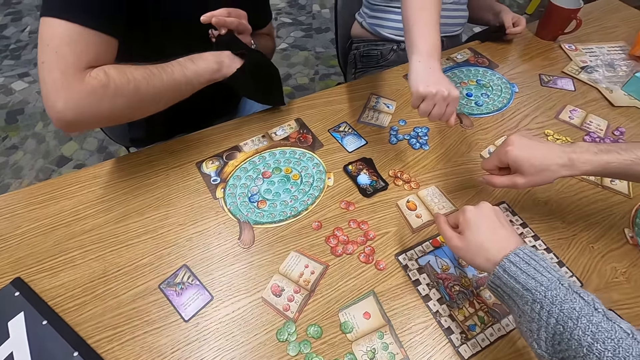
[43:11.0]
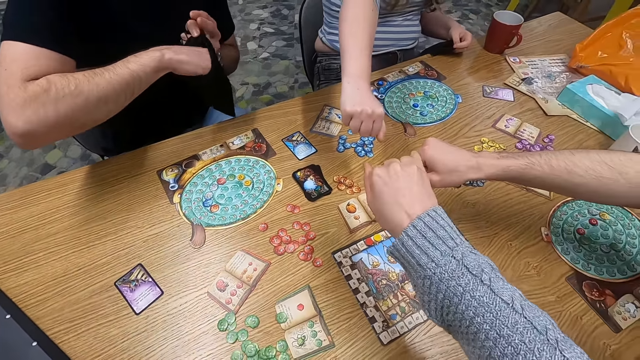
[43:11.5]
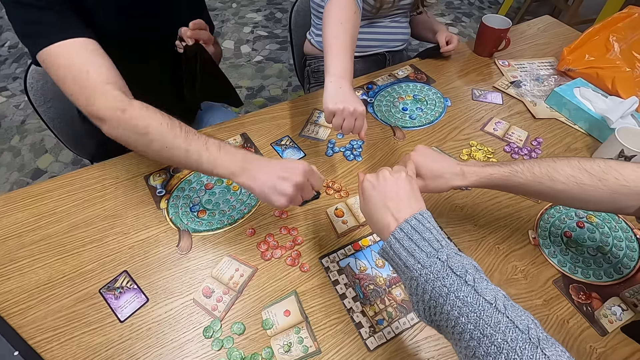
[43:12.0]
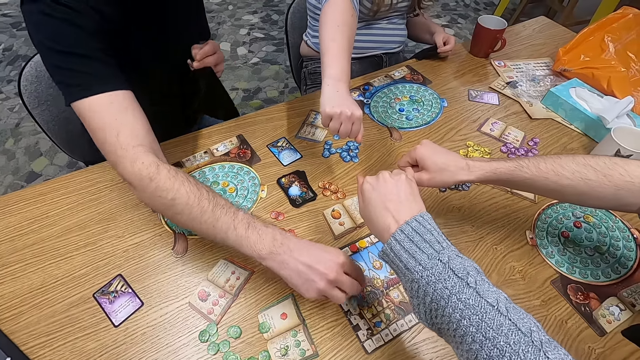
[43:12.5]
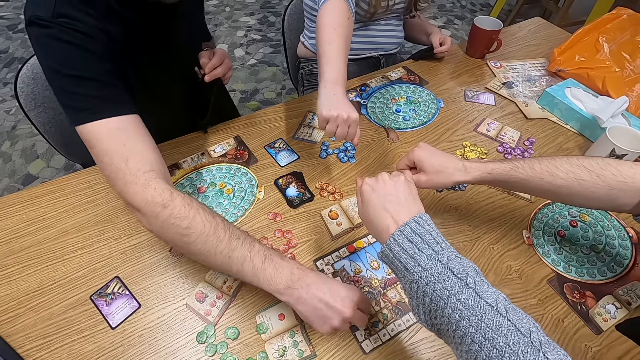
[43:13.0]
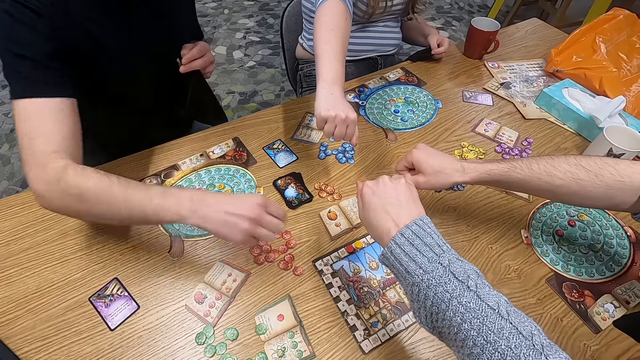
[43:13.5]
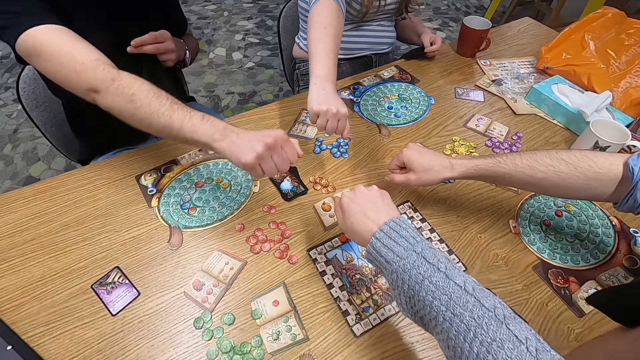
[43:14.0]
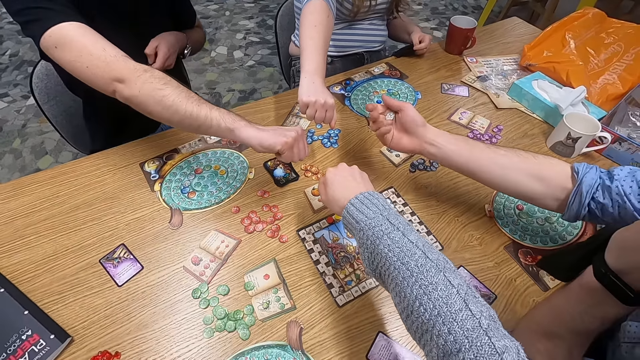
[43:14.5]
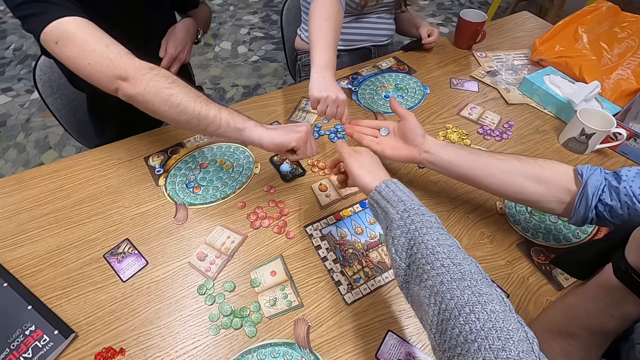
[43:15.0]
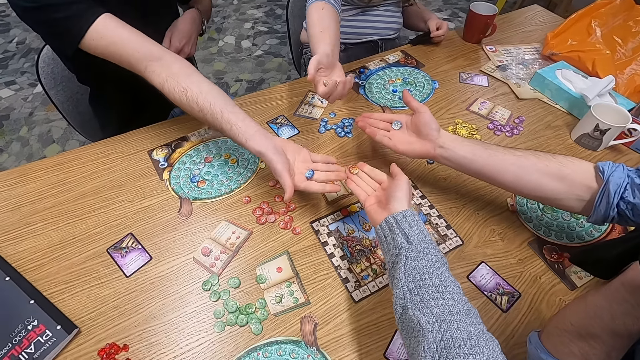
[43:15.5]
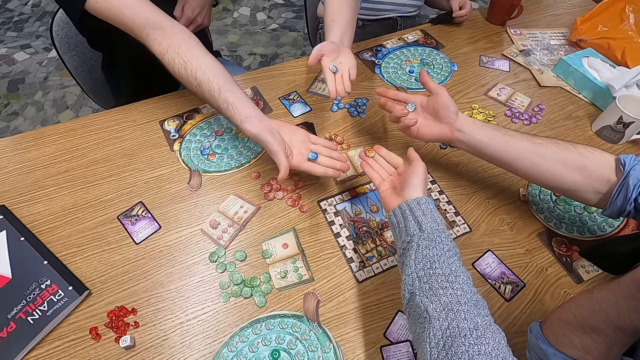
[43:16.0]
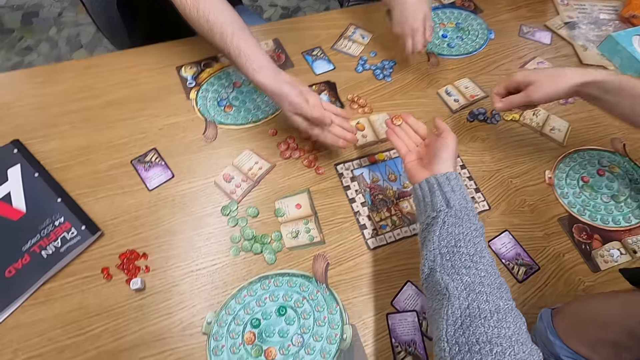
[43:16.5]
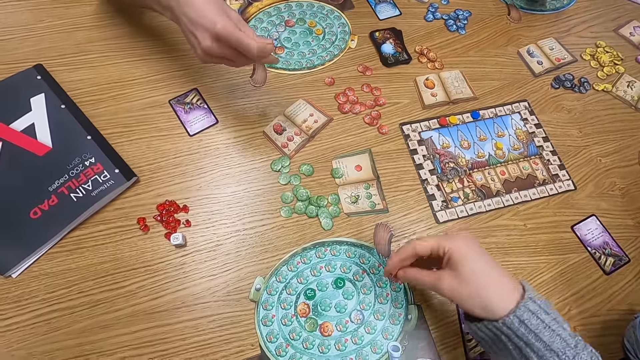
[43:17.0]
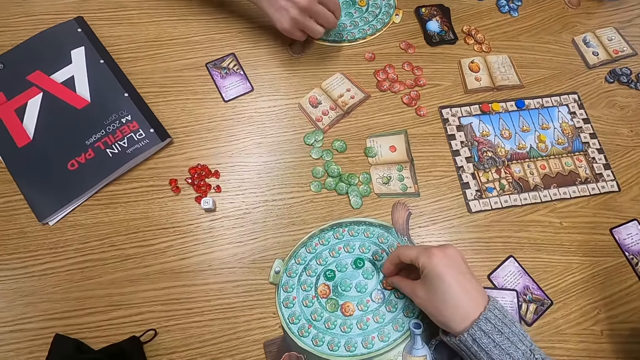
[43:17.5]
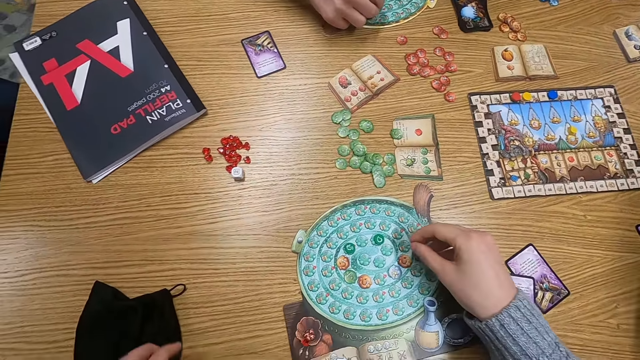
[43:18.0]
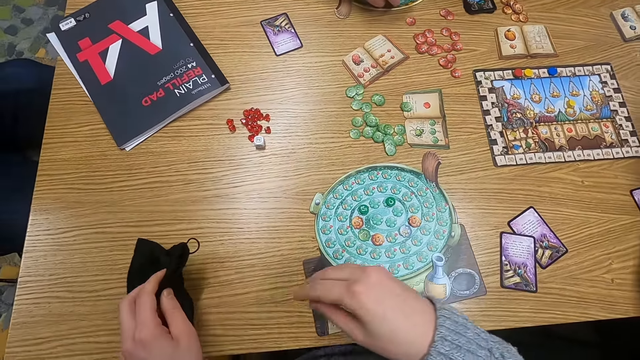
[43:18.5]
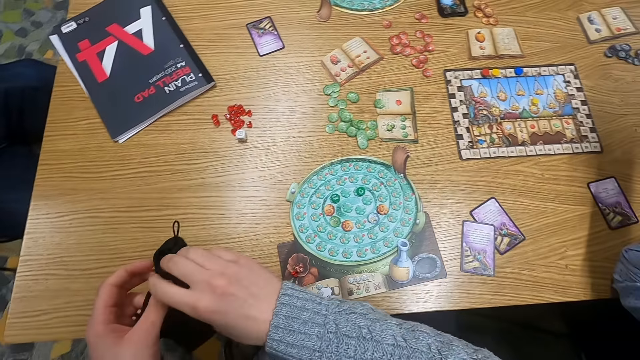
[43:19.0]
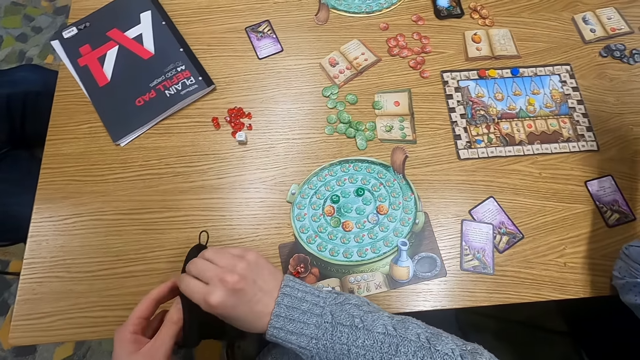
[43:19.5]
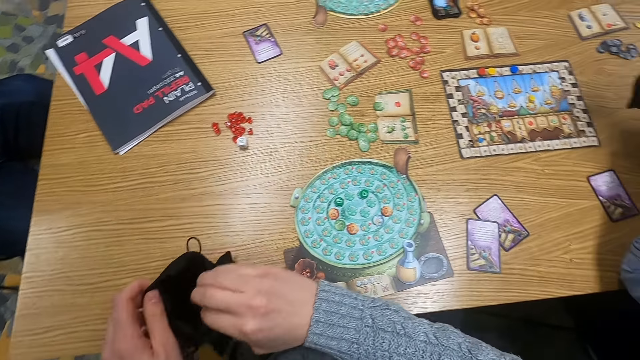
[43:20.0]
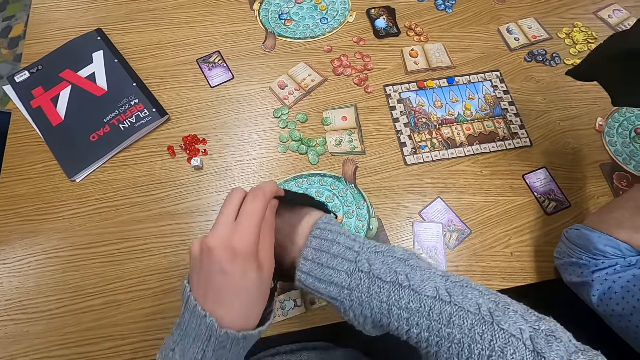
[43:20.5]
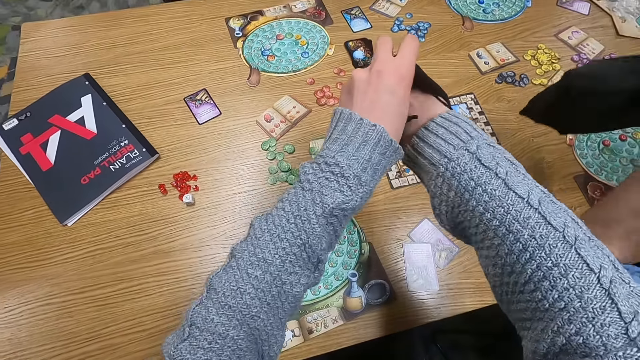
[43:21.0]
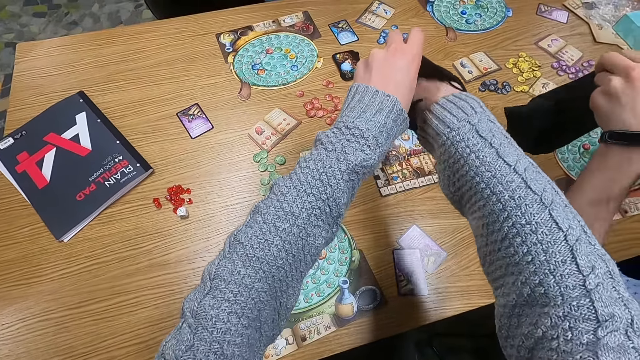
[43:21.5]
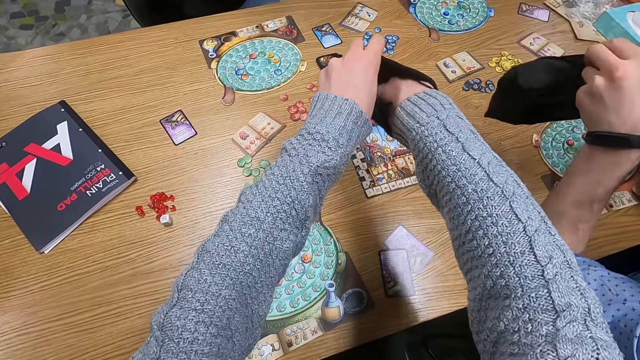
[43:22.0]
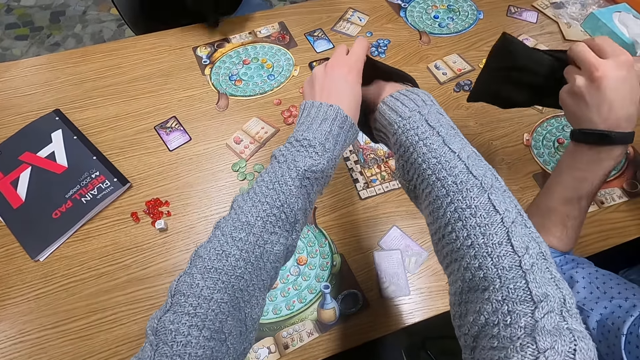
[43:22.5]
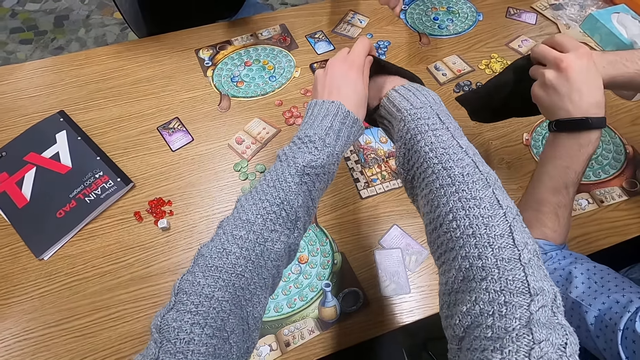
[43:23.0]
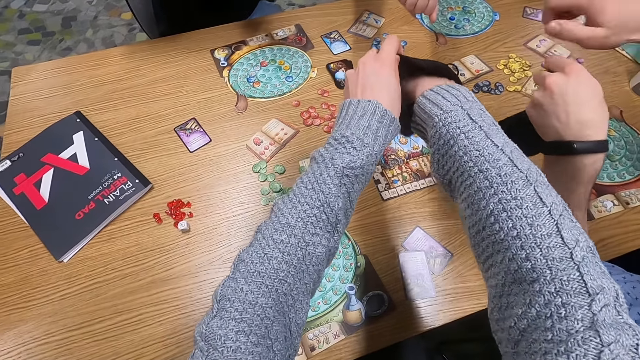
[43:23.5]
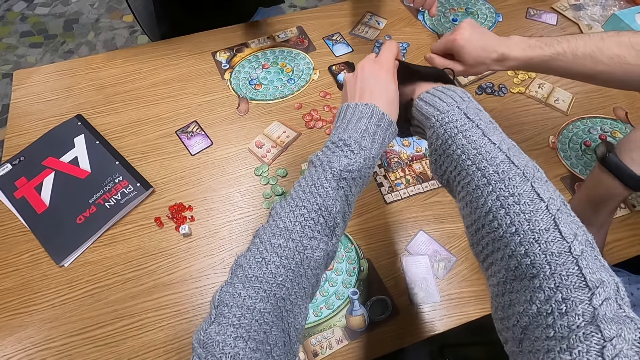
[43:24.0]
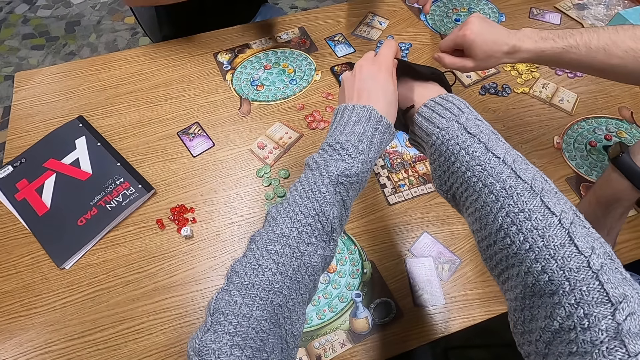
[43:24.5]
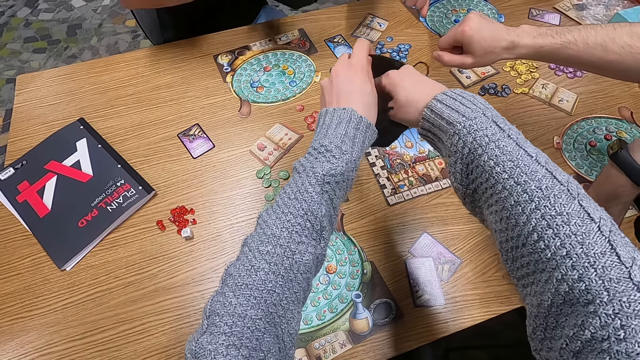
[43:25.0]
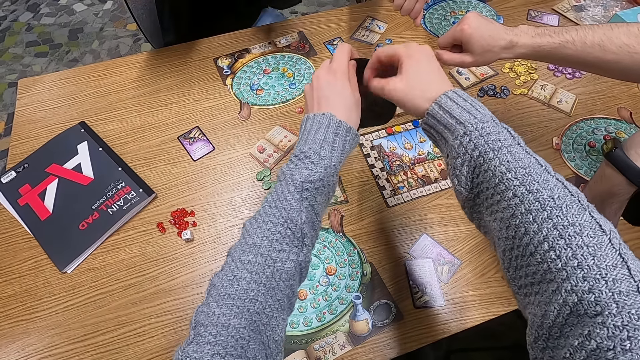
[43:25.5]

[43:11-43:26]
A man does something. The man folds his hand. Another man unfolds his hand. The camera wearer unfolds their hand. The first man unfolds his hand. A woman unfolds her hand. A person holds dice on the hand. Another person holds dice on the hand. A third person holds dice on the hand. The camera wearer holds dice on the hand. They play a game. The first man plays a game. The camera wearer places down a dice. They put their hand in a bag. The other man puts his hand in the bag. The third person shakes the bag. The camera wearer shakes the bag. They pick something. The other man picks something. The woman stretches her hand. The other man stretches his hand.

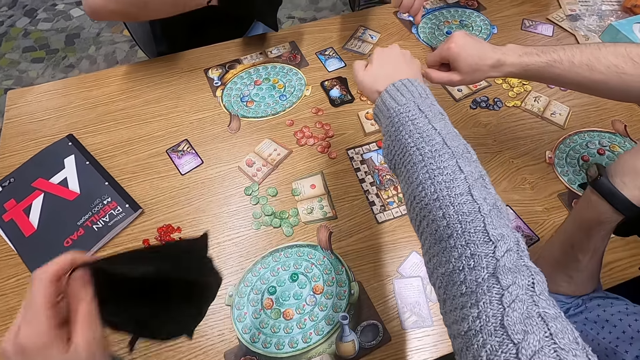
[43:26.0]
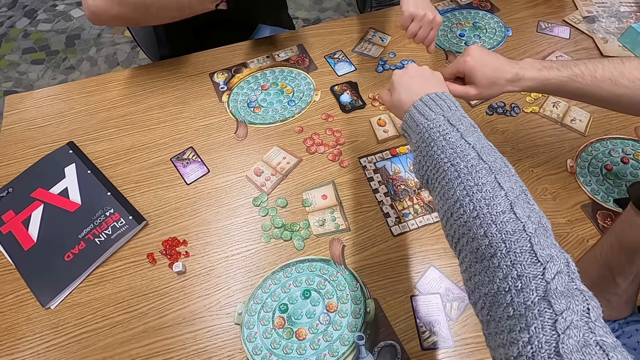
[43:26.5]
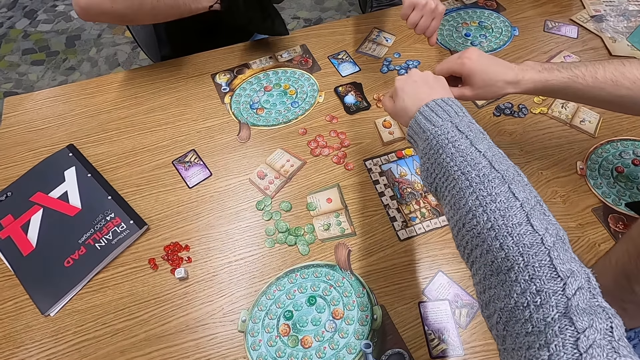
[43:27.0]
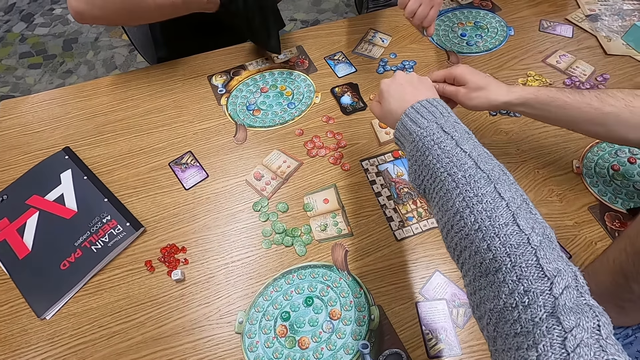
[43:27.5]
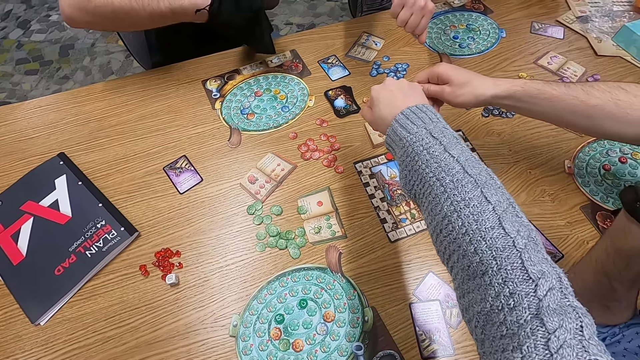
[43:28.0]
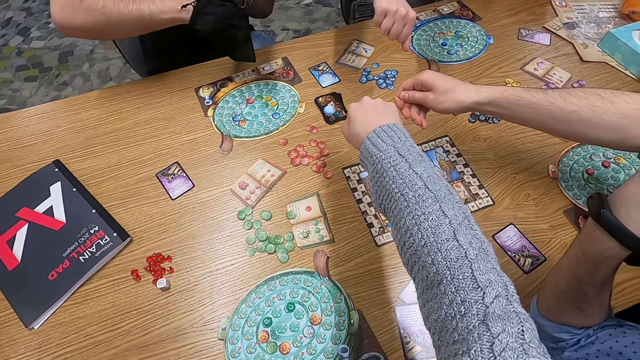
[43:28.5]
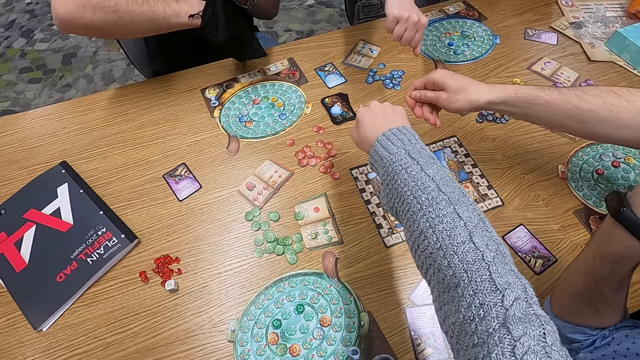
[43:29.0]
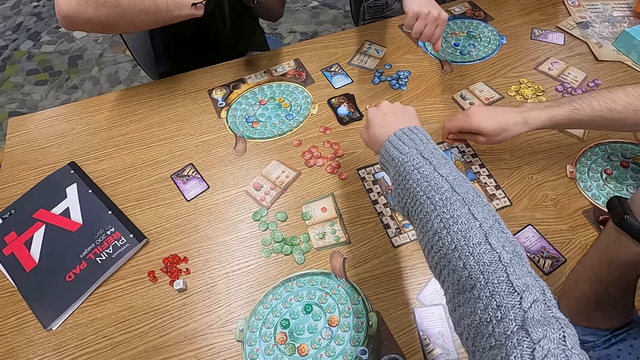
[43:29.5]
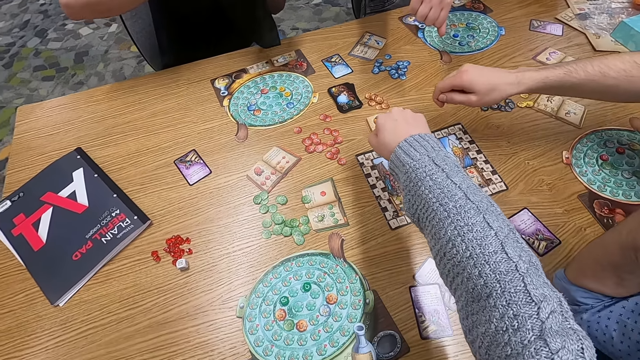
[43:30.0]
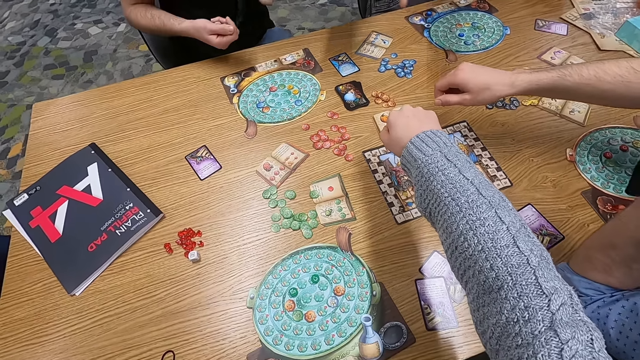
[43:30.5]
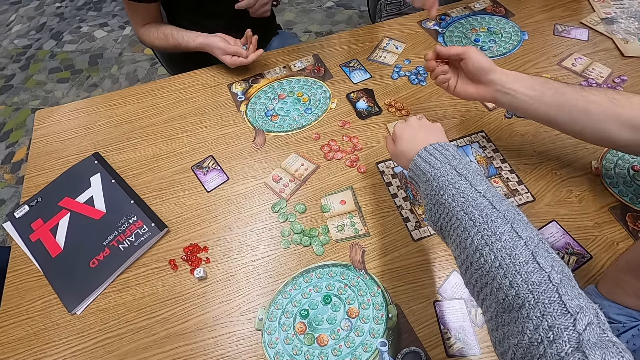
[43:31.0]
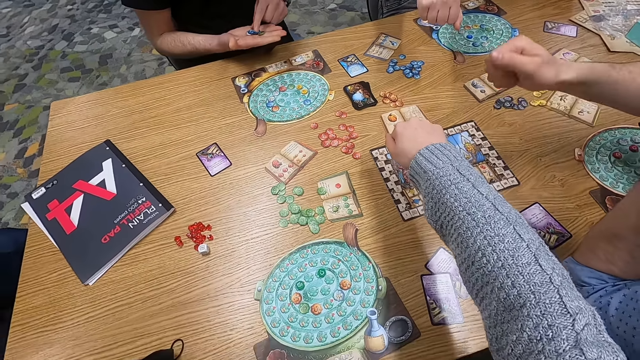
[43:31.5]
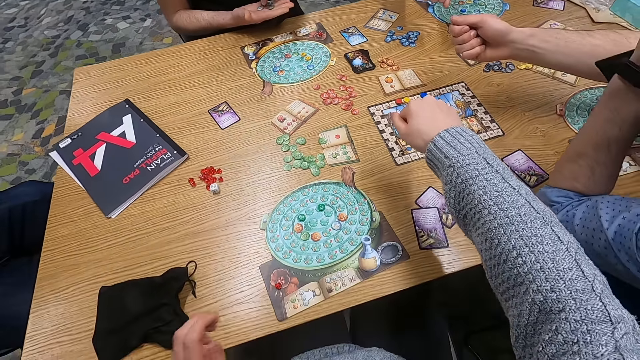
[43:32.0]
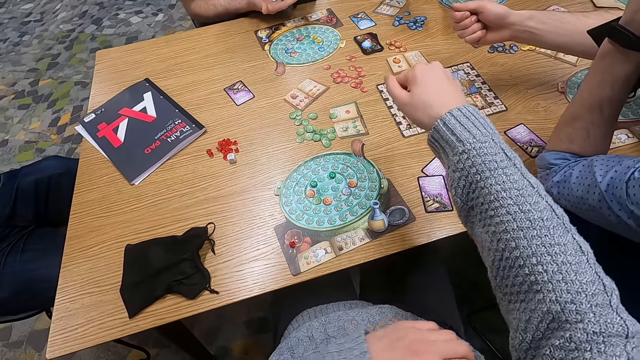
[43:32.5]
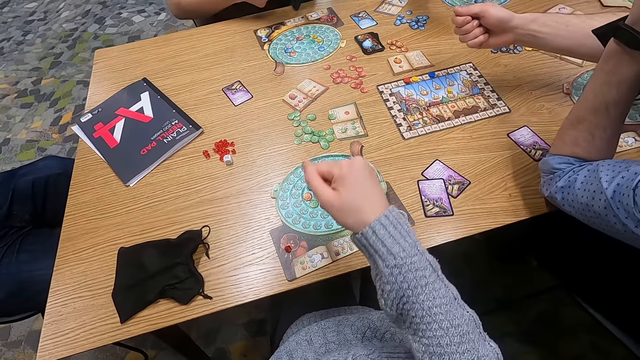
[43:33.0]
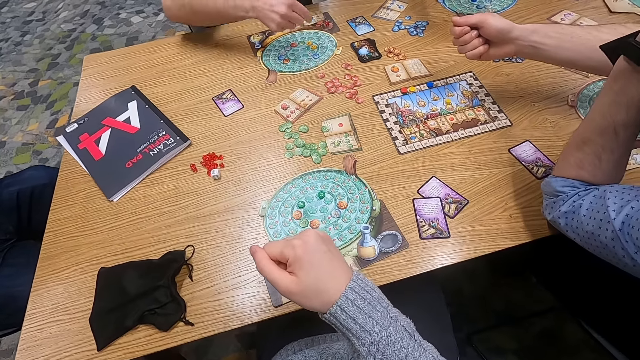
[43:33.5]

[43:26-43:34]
The camera wearer stretches her hand. A man picks something. The man touches something.
